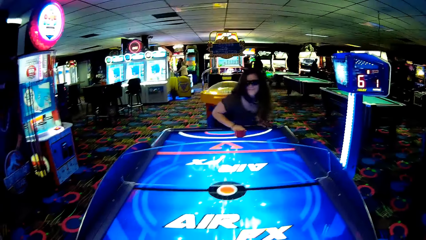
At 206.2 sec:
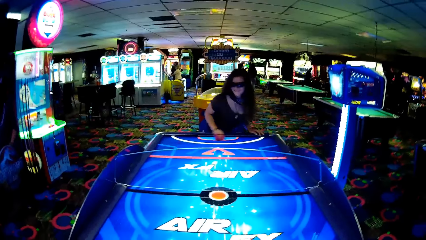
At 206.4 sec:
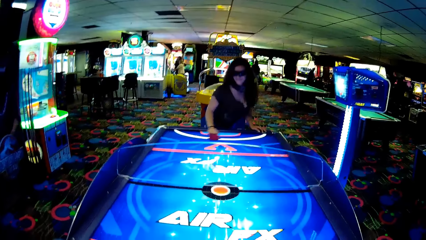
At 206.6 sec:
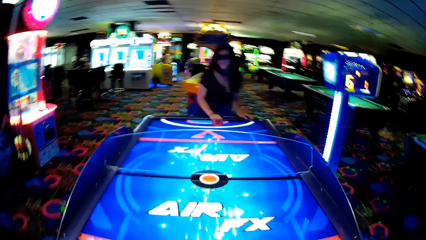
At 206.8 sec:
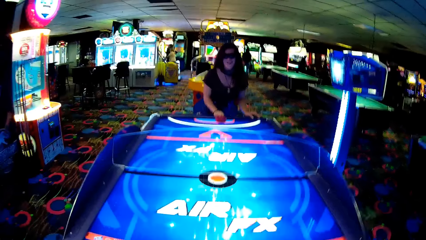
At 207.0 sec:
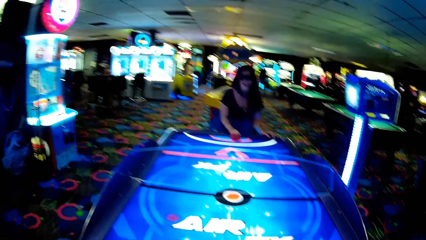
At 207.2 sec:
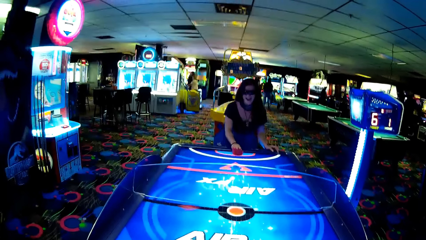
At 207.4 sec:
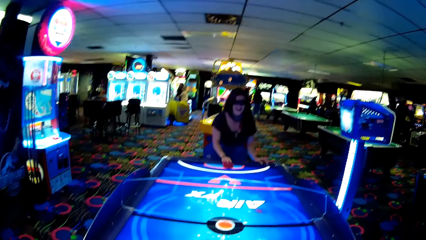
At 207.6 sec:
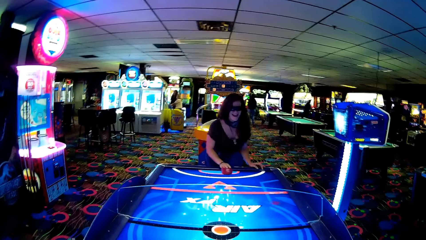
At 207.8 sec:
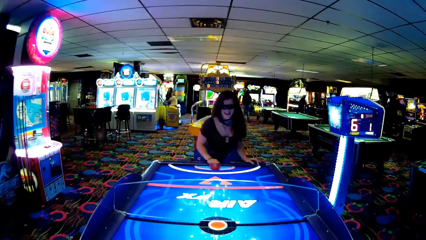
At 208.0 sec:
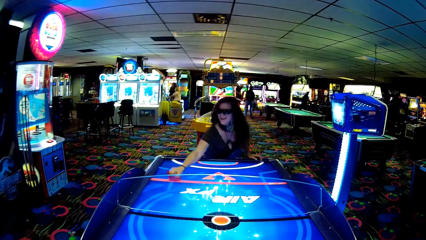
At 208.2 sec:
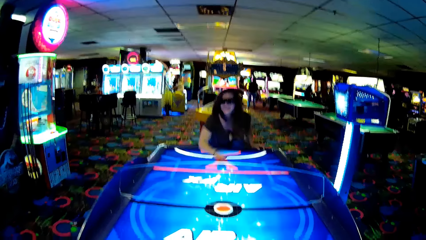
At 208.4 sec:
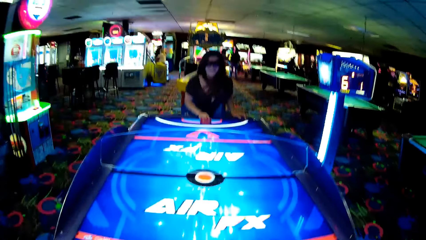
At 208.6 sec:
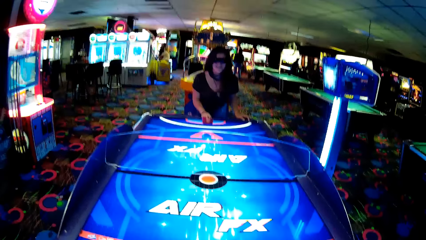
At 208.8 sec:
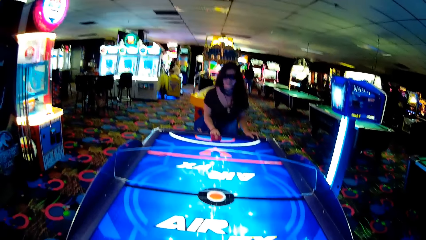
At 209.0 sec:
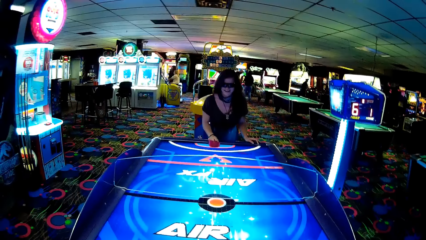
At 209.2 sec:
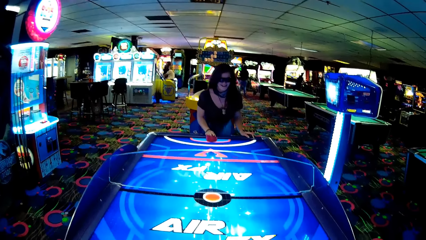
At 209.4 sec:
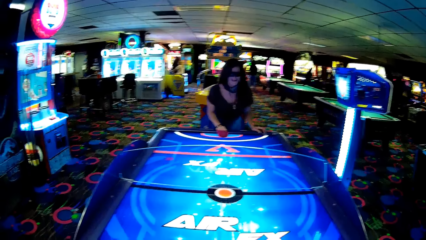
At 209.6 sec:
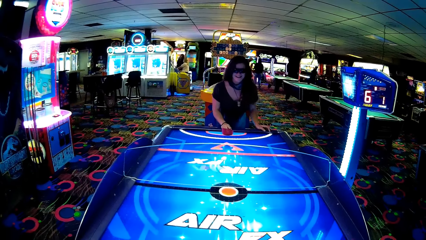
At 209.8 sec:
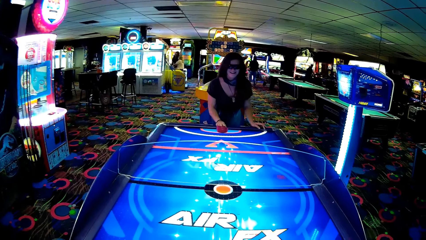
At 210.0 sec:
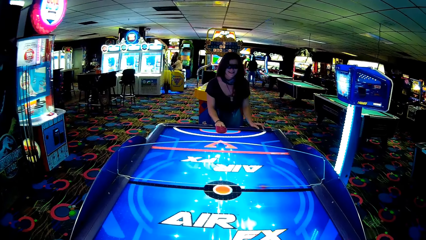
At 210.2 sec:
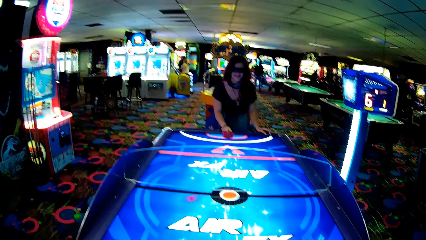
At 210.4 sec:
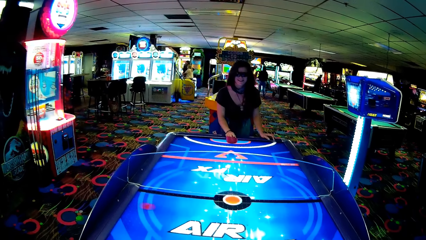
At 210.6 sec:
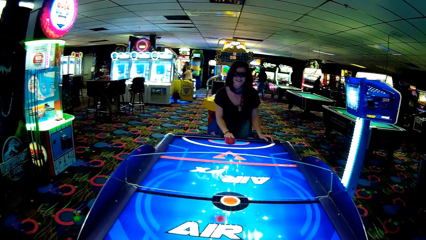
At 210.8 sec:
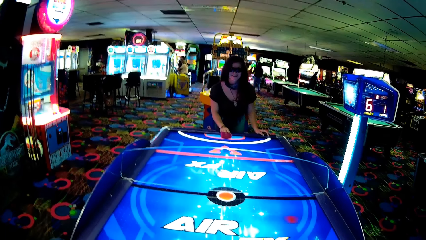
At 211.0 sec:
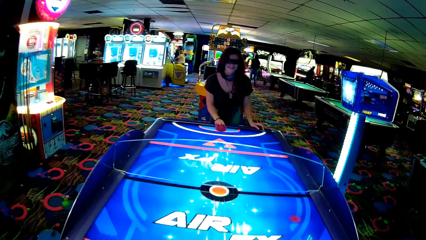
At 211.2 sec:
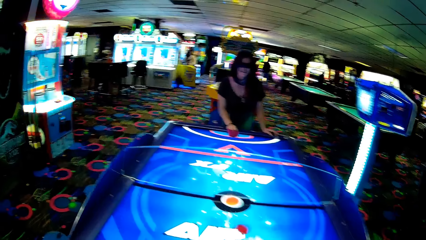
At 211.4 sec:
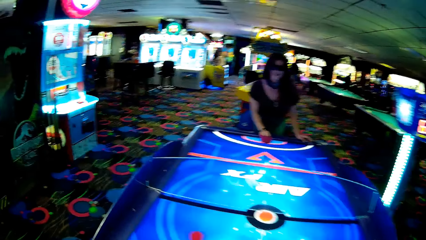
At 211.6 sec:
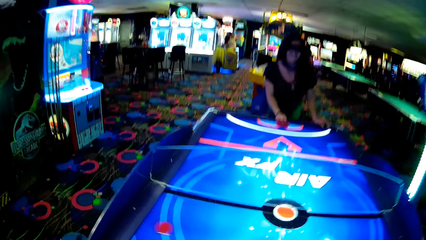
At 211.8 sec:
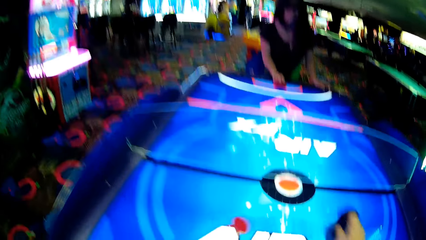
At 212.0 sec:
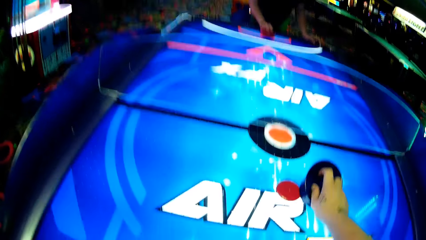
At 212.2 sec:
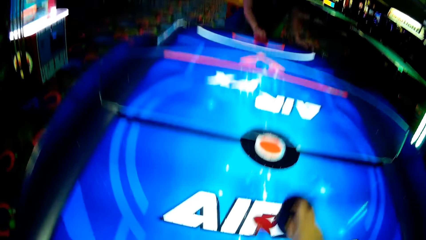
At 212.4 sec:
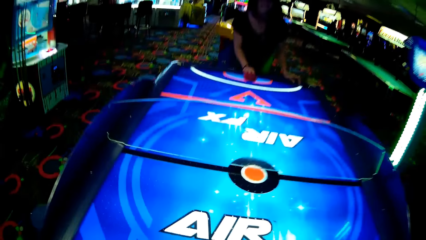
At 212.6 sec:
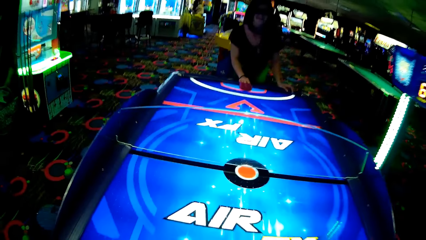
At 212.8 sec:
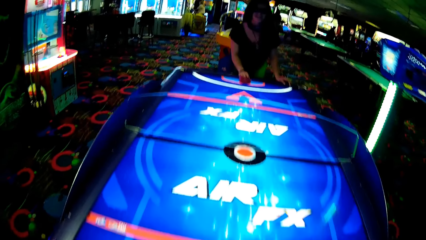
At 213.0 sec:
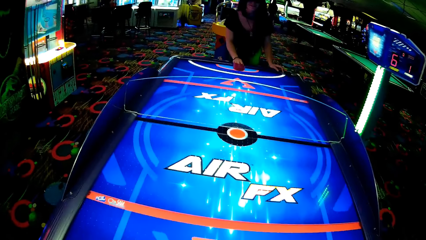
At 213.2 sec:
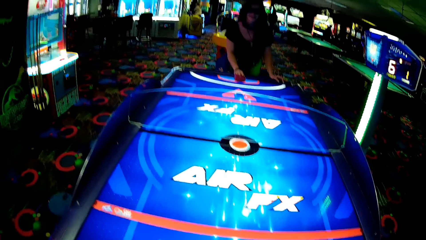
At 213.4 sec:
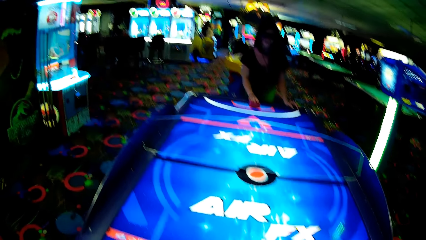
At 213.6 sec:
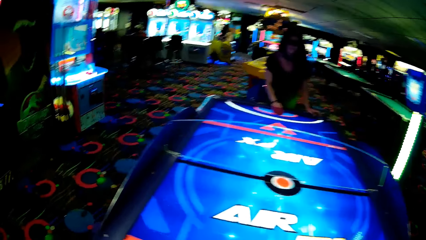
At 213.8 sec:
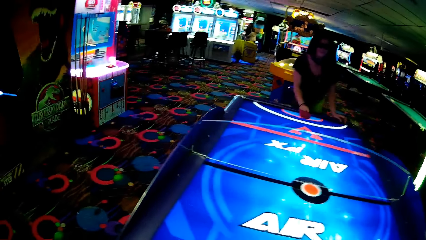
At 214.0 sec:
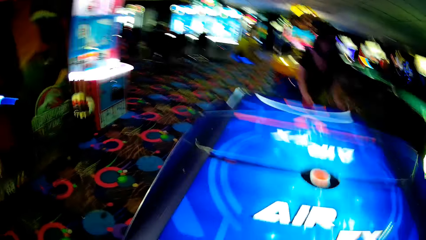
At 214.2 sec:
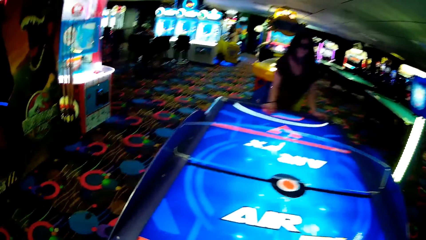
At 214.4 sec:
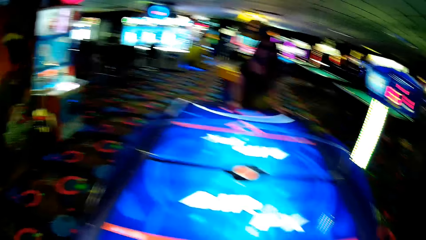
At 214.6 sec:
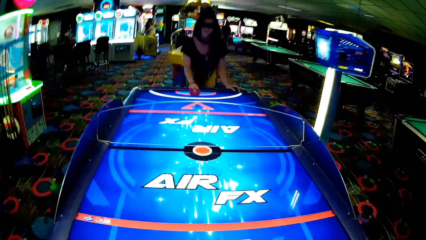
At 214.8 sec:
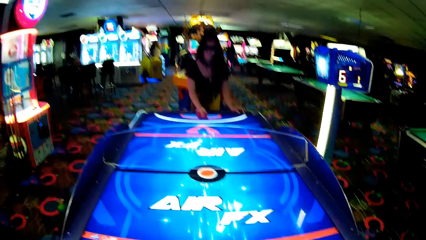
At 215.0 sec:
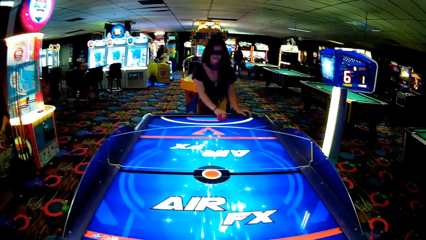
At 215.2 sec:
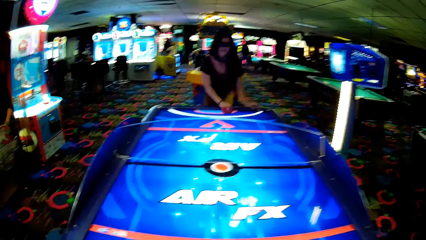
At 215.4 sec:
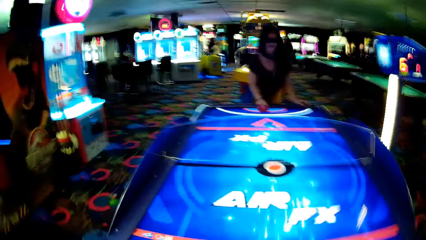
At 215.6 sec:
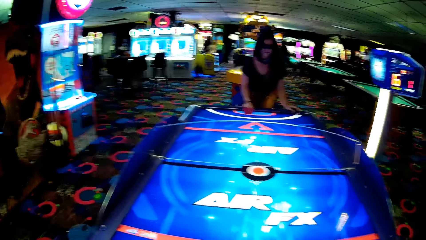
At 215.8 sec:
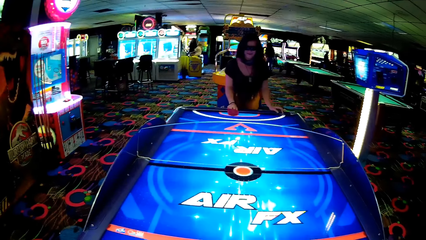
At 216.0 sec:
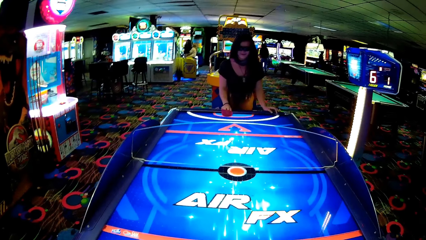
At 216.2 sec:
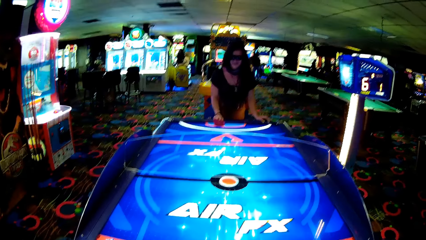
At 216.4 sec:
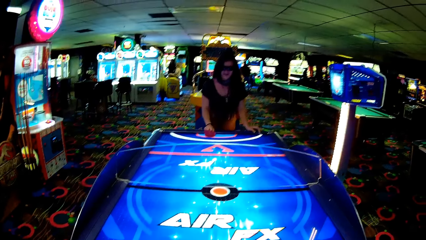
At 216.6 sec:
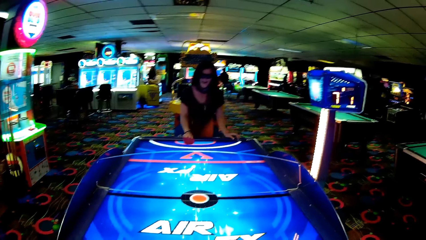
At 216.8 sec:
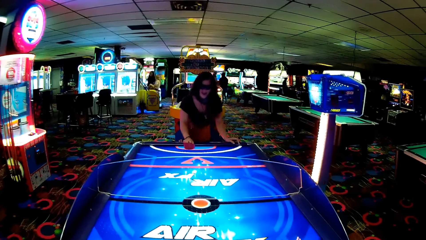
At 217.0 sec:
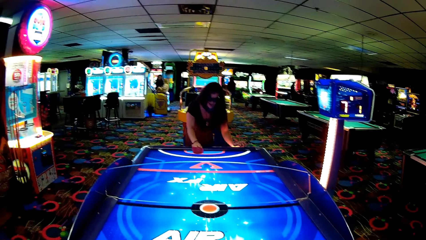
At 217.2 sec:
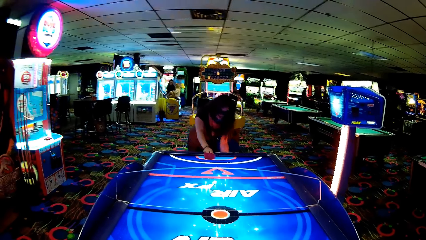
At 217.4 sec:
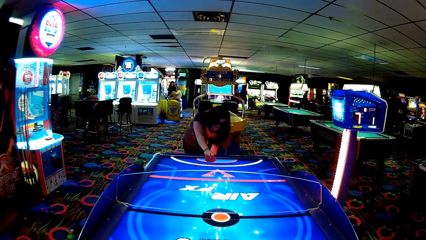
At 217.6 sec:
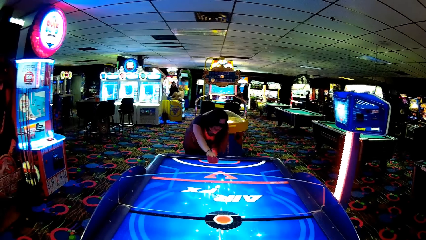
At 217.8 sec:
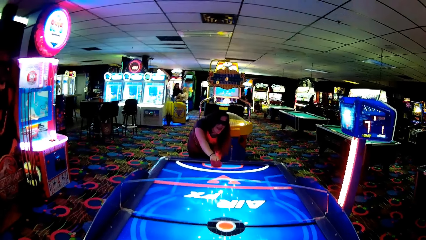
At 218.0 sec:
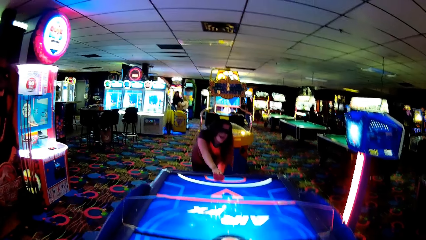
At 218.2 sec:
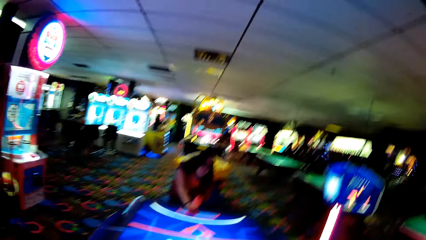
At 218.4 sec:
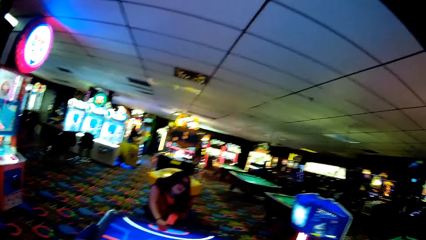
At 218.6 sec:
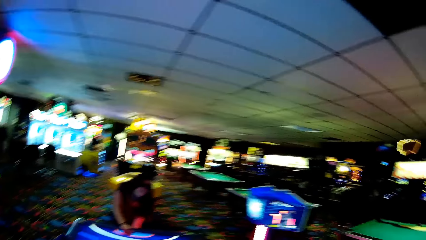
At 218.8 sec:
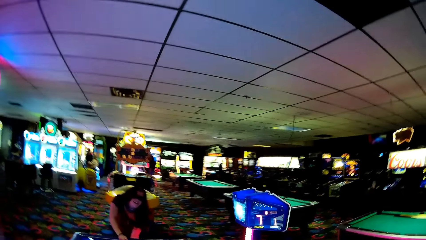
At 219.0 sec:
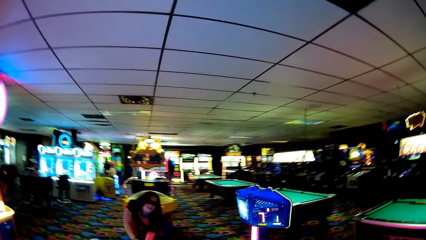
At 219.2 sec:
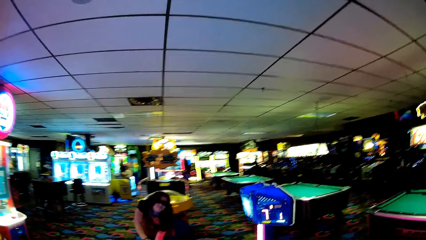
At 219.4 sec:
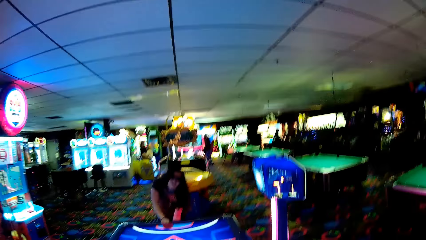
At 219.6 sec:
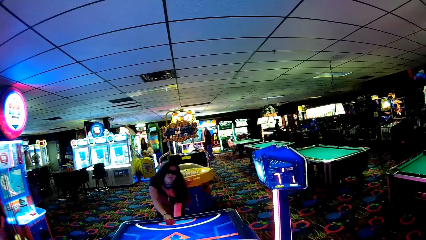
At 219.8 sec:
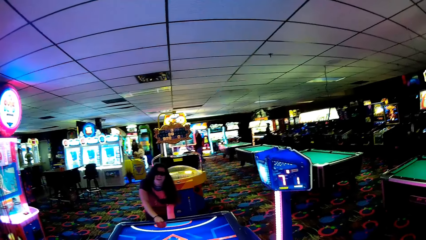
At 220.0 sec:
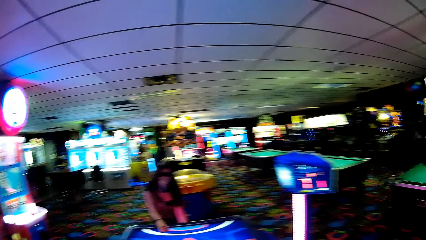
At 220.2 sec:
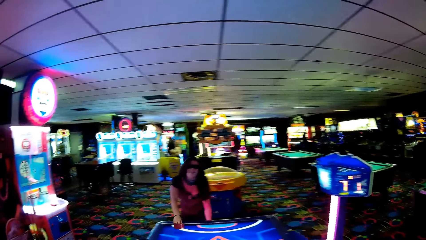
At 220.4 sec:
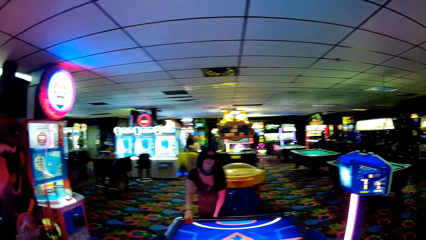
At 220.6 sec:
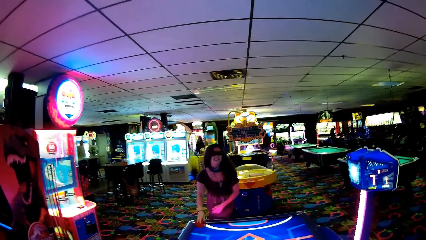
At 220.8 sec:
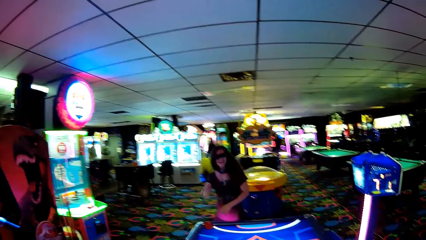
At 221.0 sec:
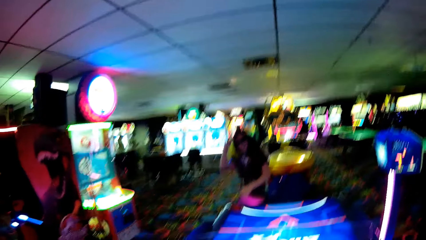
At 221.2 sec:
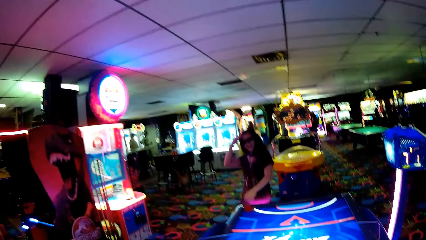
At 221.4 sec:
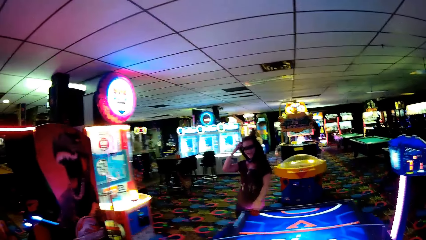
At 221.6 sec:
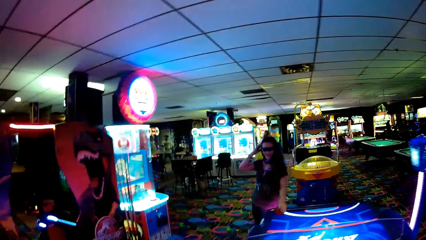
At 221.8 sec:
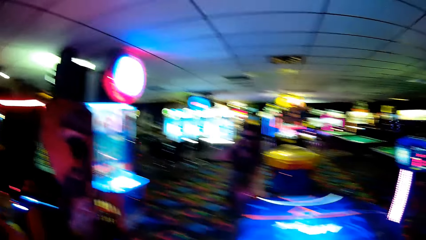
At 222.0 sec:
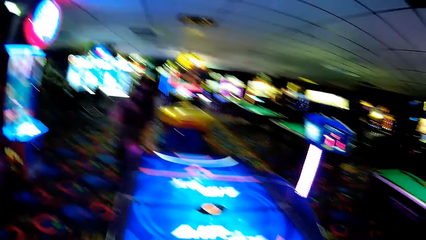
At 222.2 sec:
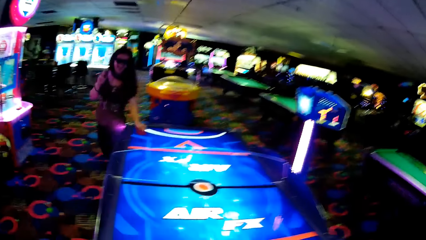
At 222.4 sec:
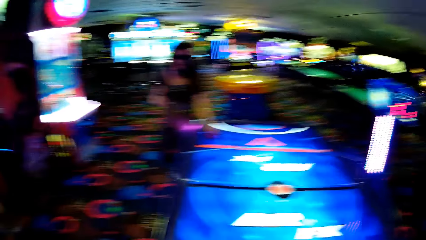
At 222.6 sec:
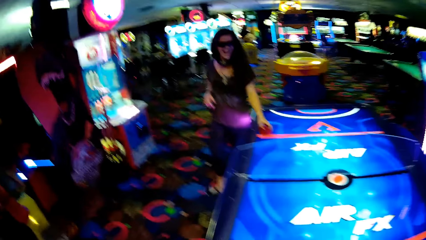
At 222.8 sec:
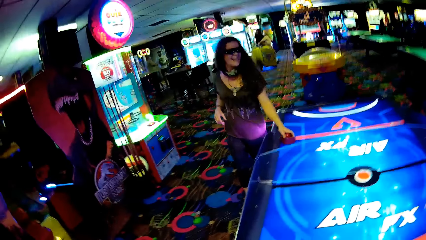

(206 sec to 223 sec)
A woman moves something and strikes a puck. The camera wearer moves something. The woman moves something. The camera wearer strikes the puck, moves something, and looks around. The woman bends. The camera wearer looks around. The woman talks with the camera wearer and lifts a hand.
